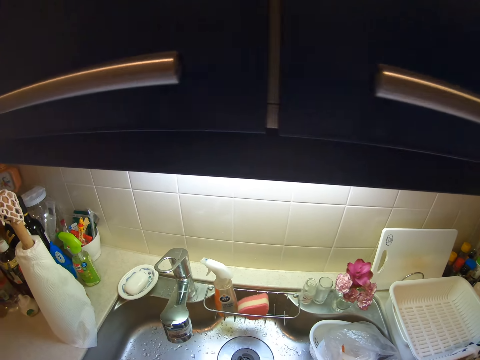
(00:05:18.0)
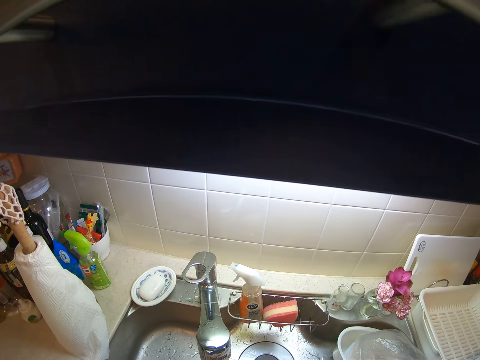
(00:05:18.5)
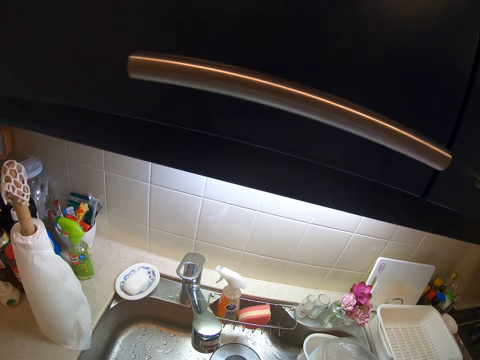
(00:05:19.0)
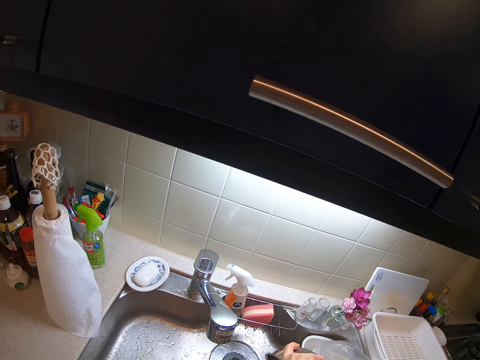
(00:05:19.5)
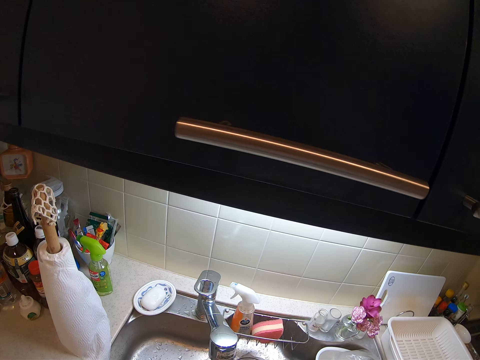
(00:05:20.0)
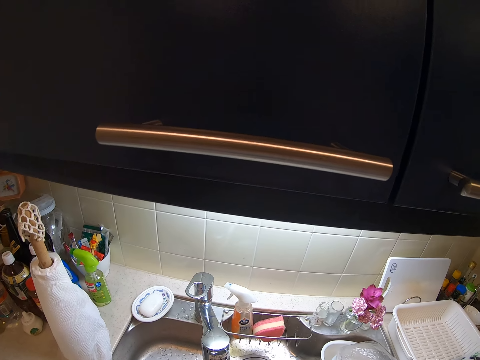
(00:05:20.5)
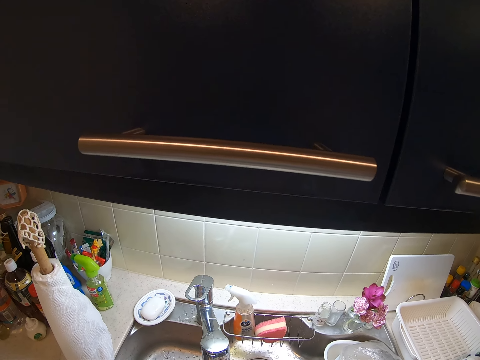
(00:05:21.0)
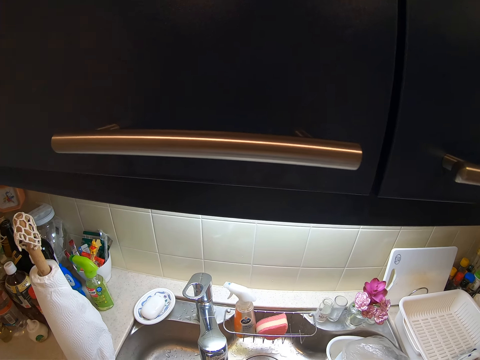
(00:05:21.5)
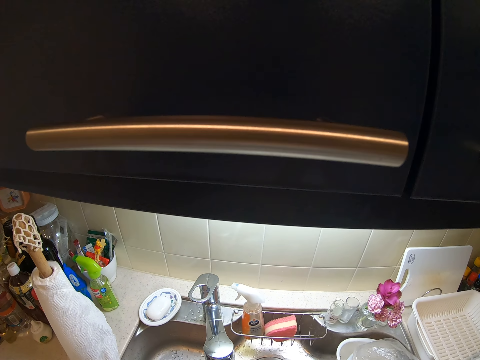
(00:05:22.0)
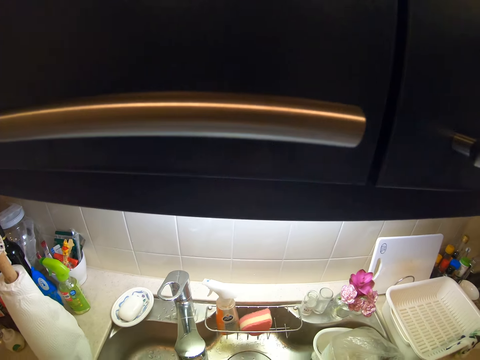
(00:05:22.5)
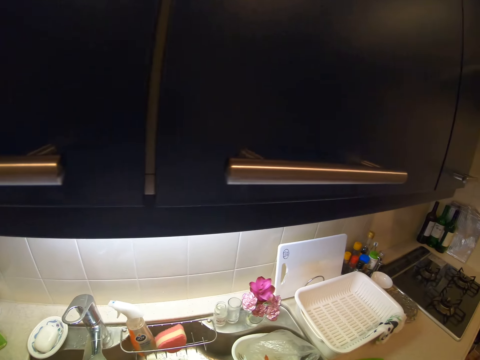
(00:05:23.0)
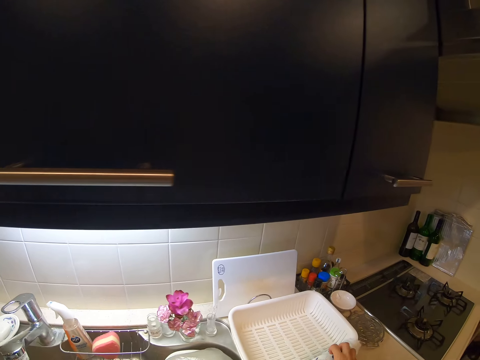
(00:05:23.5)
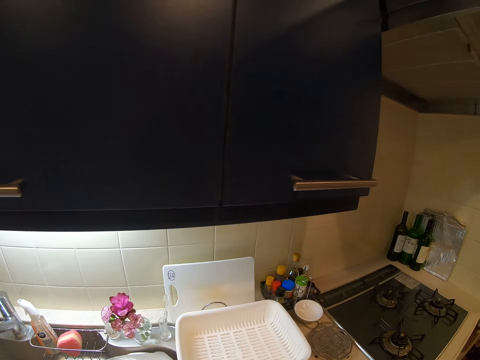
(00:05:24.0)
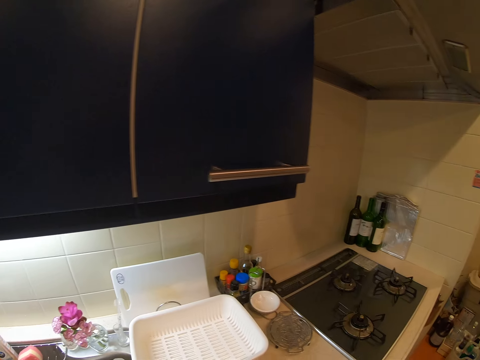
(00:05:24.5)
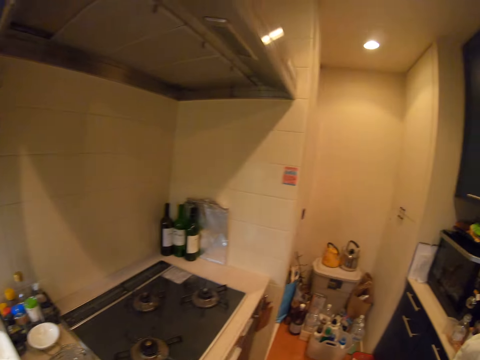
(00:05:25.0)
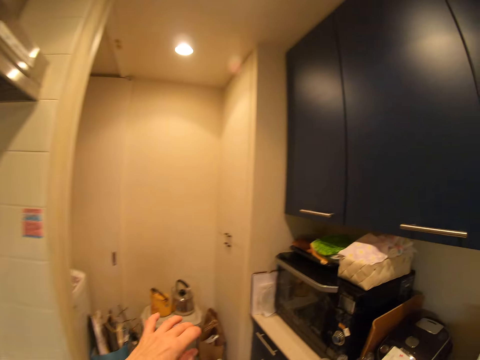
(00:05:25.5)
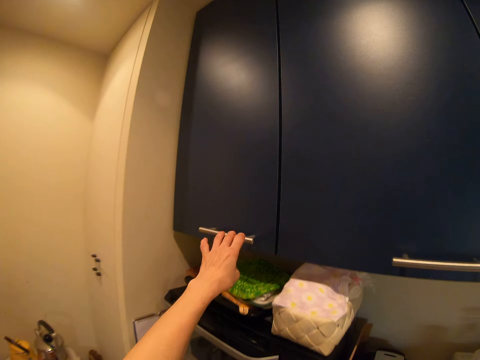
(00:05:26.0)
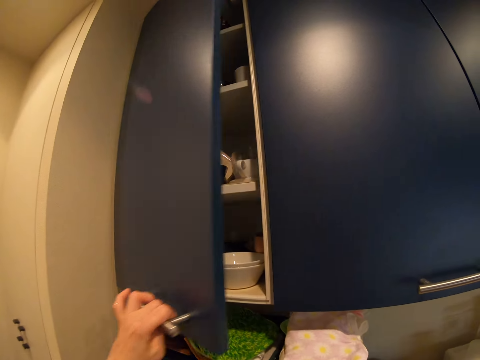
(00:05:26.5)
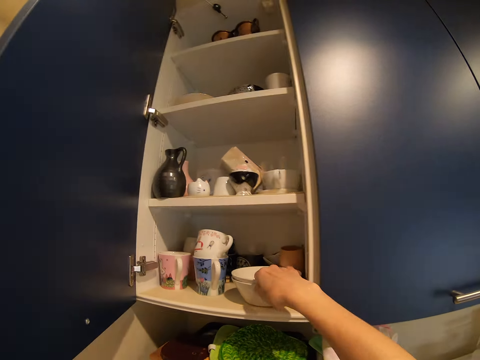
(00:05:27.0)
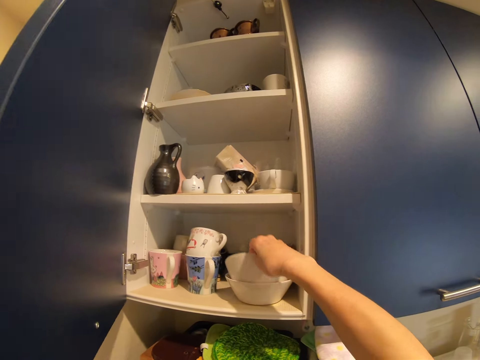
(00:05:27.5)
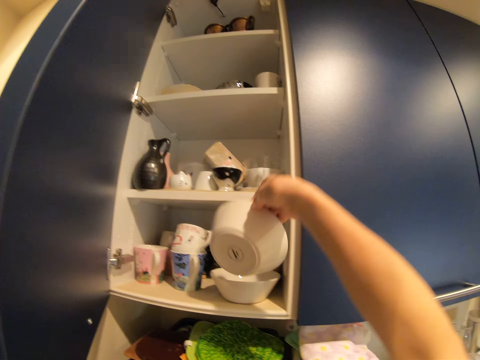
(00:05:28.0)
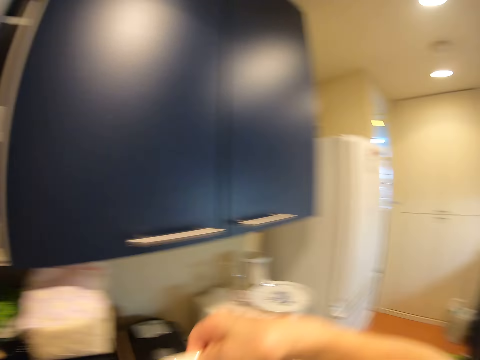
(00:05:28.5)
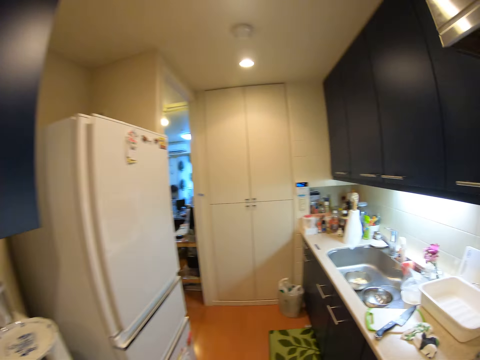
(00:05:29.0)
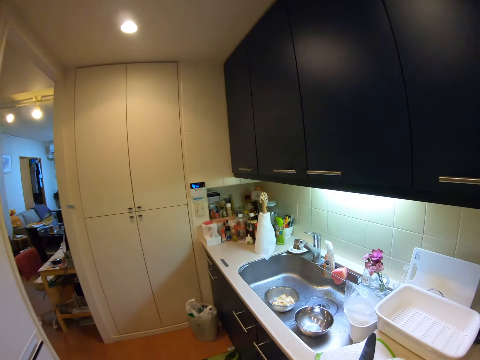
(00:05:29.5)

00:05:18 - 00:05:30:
The camera wearer pours the water in the bowl into the sink. They open a door of the cabinet. They pick a ceramic bowl from the cabinet. They close the door of the cabinet.

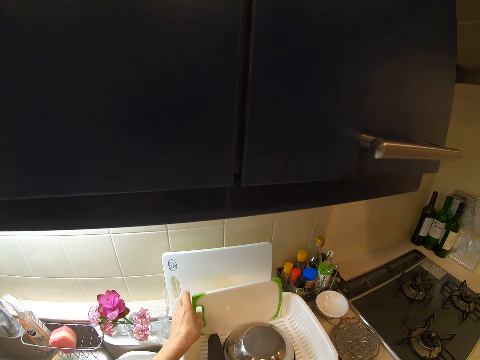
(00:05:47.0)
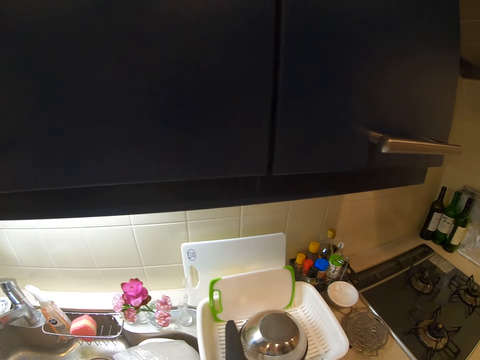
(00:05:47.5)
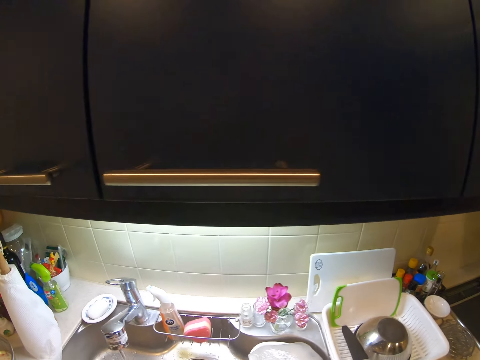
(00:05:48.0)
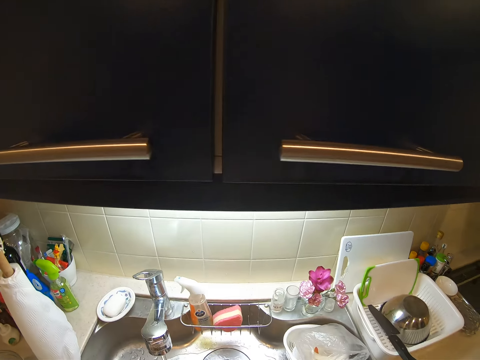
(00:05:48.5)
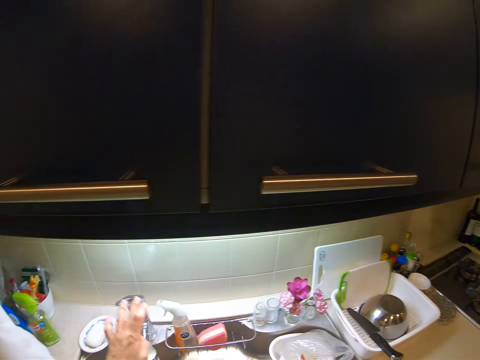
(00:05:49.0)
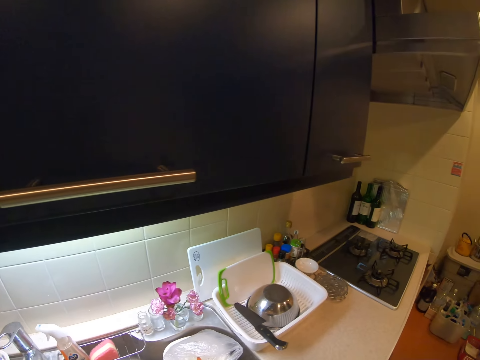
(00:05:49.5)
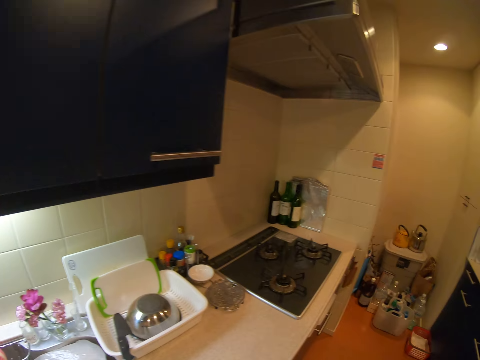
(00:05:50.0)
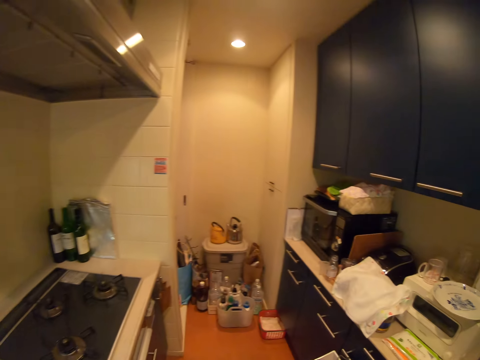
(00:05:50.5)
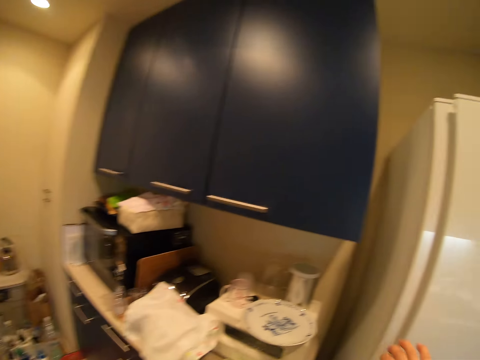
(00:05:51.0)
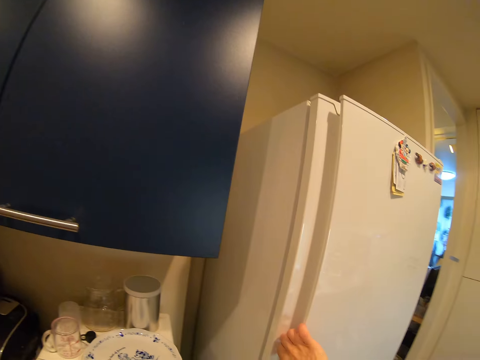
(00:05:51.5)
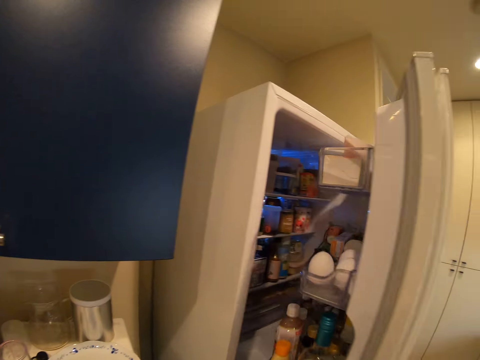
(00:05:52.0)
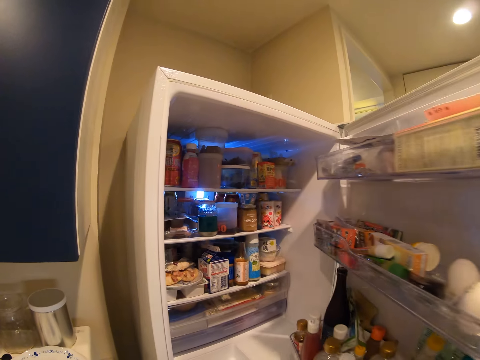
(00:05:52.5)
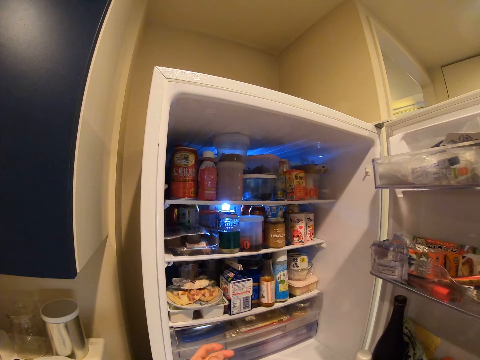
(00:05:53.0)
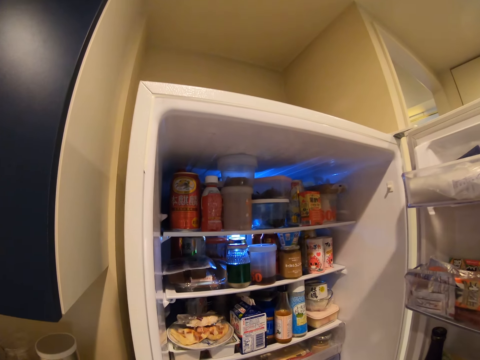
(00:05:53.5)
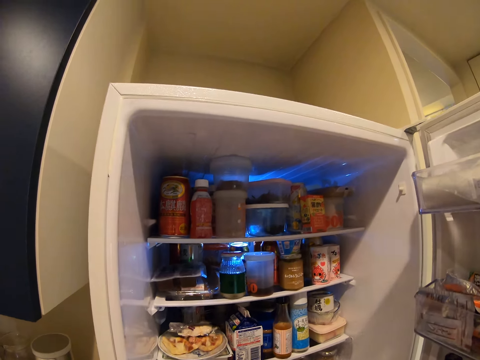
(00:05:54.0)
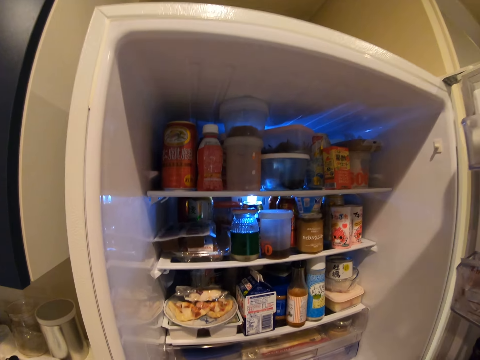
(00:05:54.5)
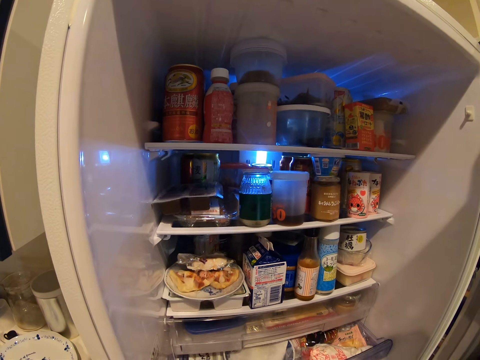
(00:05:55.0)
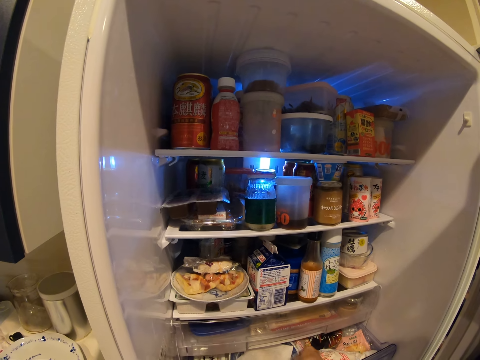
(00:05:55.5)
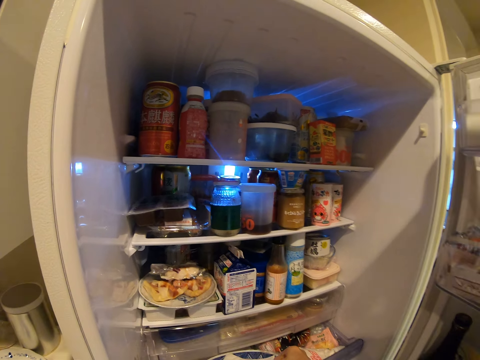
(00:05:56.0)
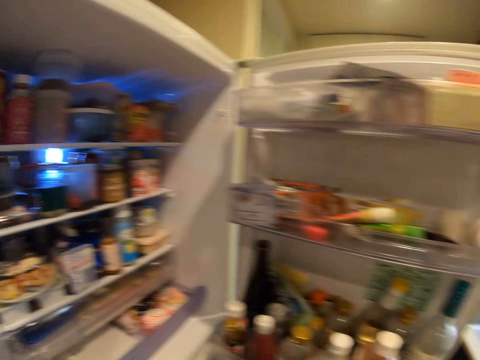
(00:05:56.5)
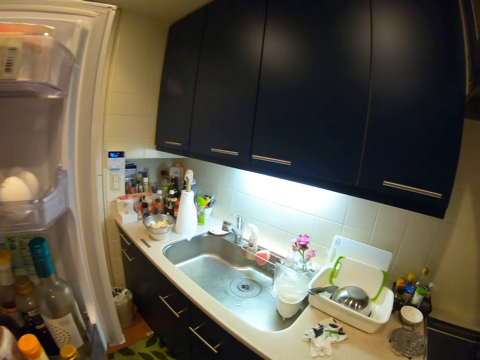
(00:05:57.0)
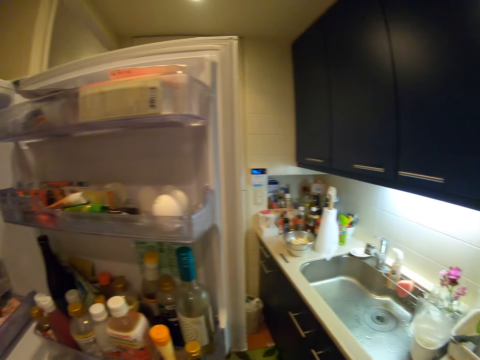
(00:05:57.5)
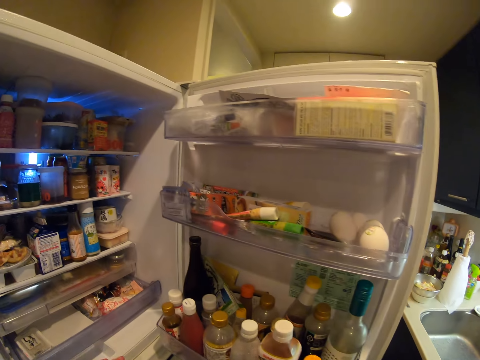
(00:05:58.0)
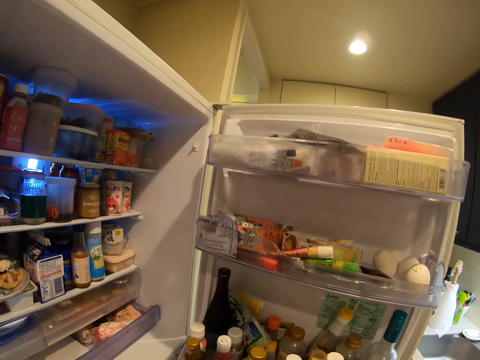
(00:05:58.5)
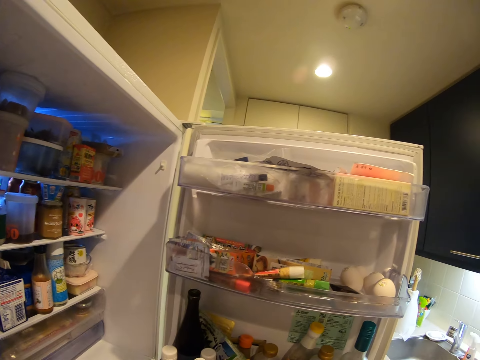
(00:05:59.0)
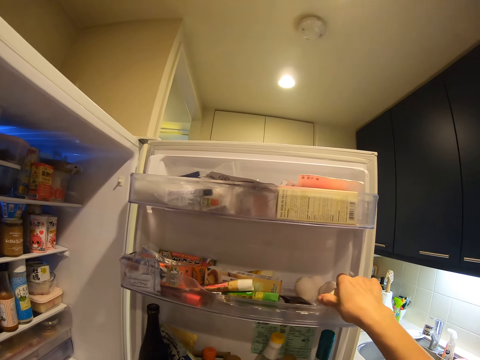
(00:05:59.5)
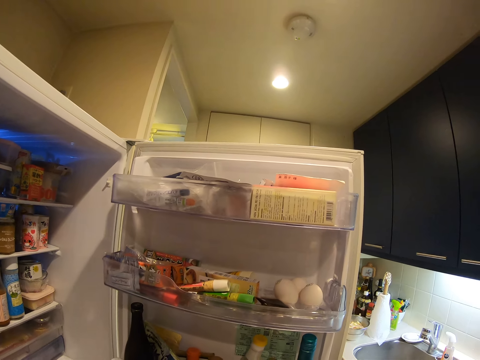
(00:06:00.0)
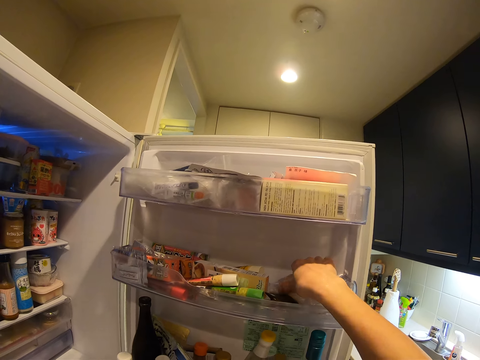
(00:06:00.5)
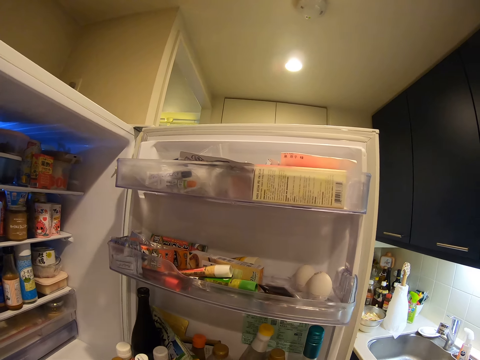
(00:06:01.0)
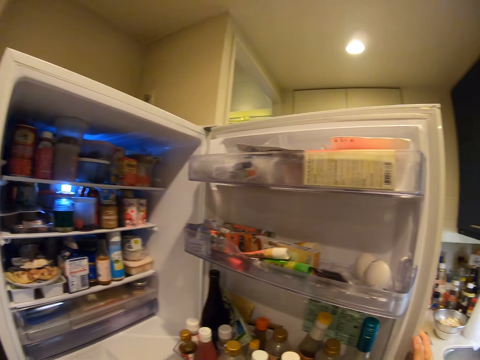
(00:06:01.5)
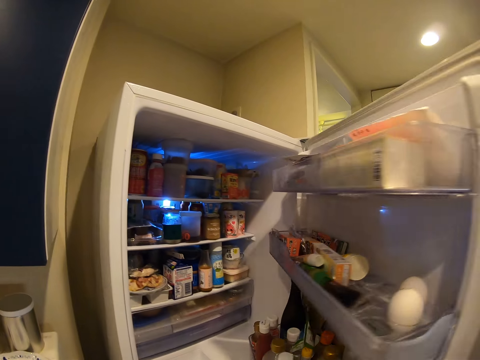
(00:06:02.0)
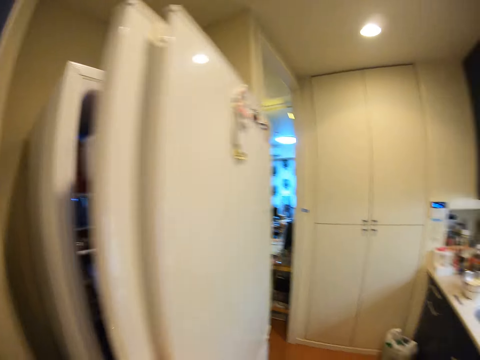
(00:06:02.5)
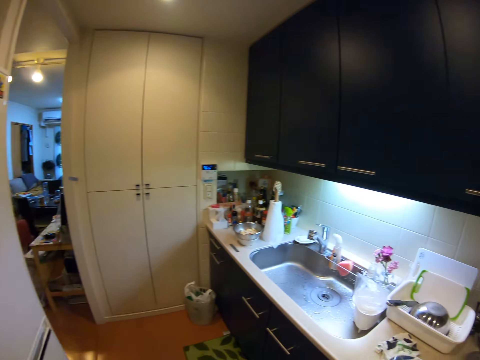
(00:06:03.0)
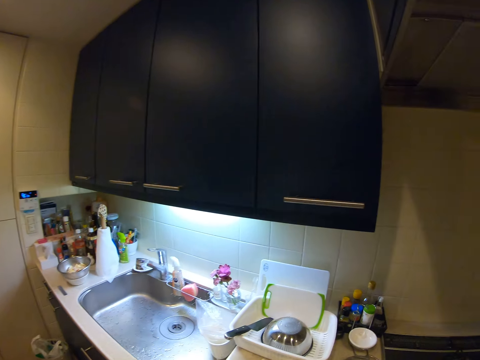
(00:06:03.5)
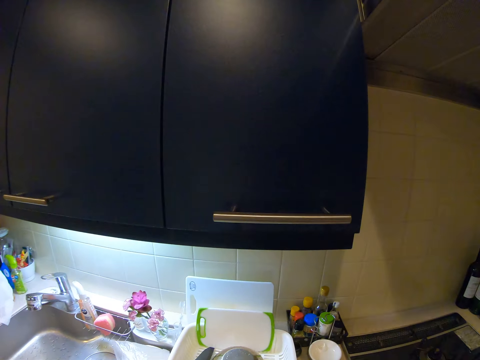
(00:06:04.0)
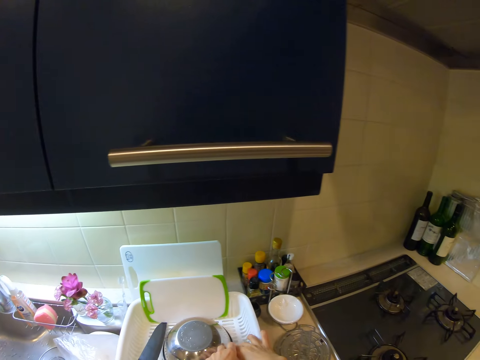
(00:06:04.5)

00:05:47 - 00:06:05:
The camera wearer puts the chop board on the rack. They close the tap. They walk in the kitchen. They open the refrigerator. They pull back a refrigerator drawer. They pick a bowl of hotdog from the refrigerator drawer. They push the refrigerator drawer back inside. They pick two eggs from the refrigerator. They close the refrigerator.
